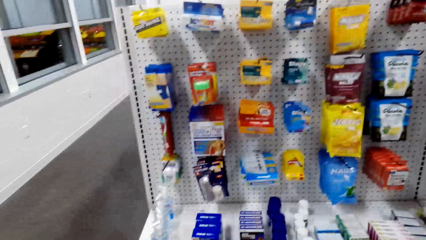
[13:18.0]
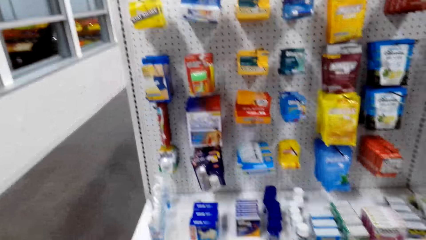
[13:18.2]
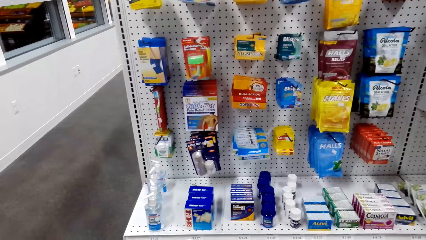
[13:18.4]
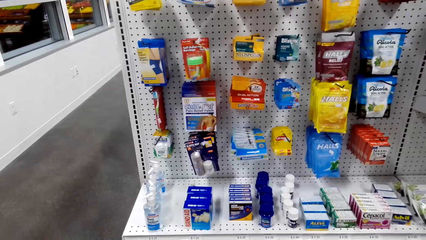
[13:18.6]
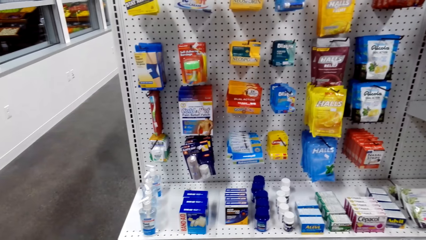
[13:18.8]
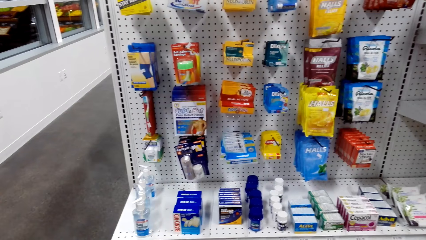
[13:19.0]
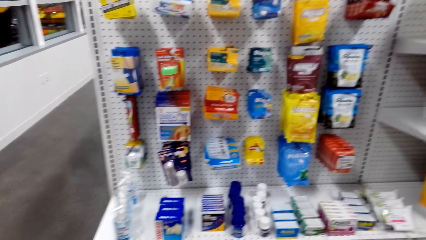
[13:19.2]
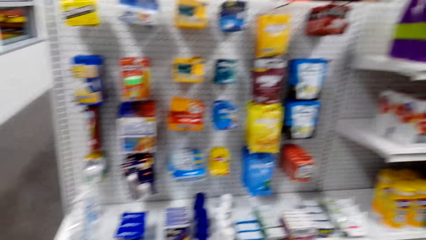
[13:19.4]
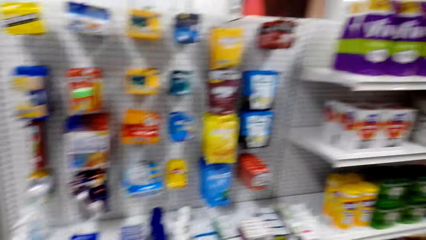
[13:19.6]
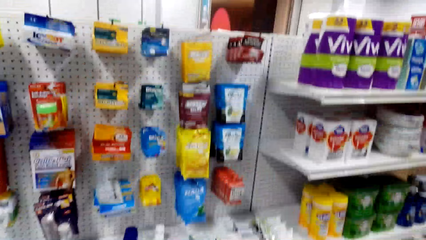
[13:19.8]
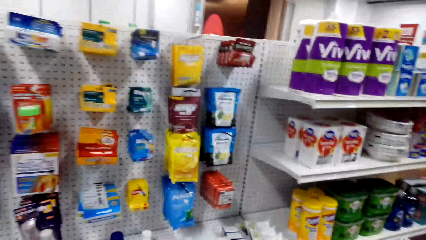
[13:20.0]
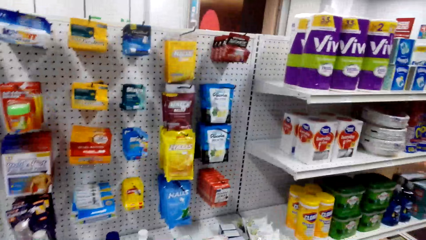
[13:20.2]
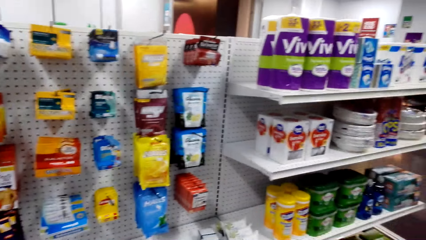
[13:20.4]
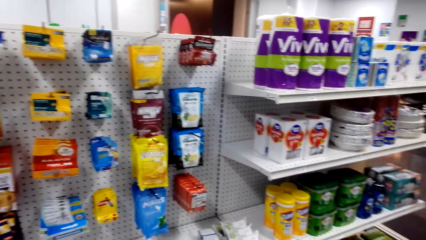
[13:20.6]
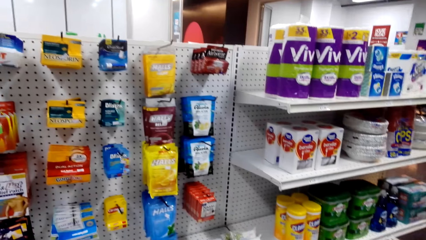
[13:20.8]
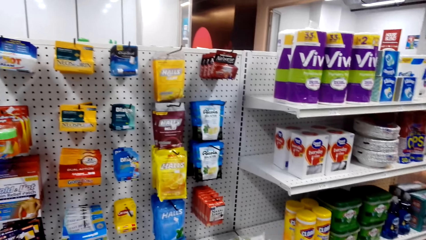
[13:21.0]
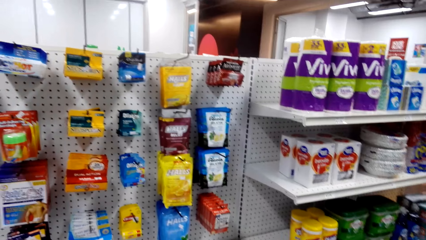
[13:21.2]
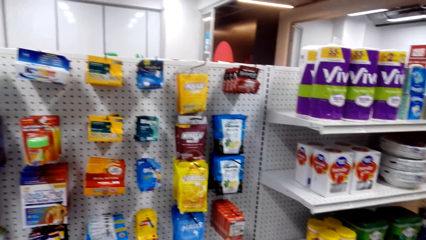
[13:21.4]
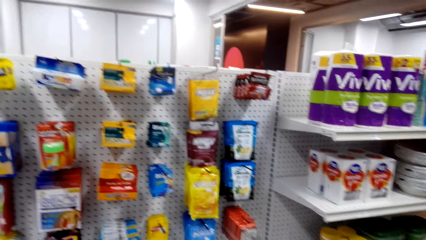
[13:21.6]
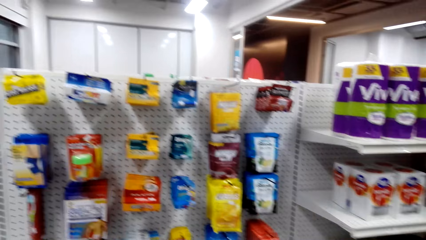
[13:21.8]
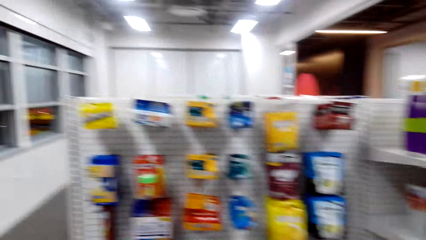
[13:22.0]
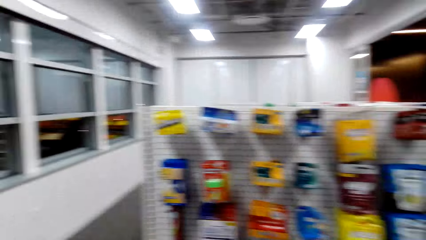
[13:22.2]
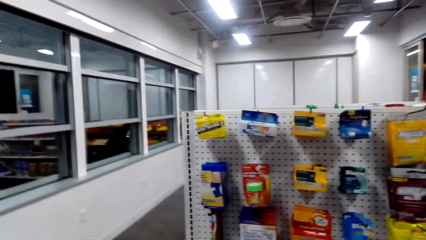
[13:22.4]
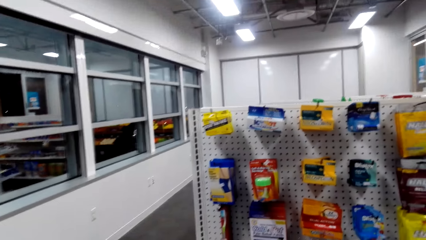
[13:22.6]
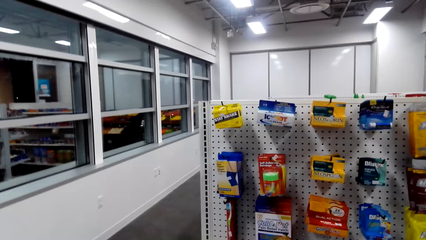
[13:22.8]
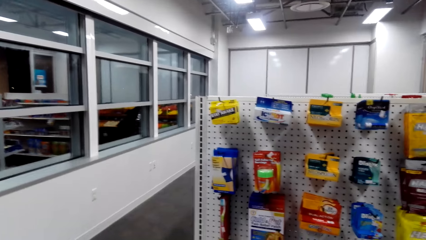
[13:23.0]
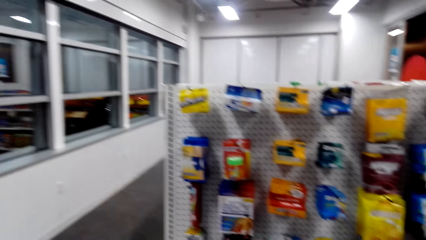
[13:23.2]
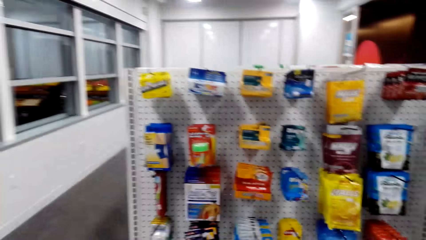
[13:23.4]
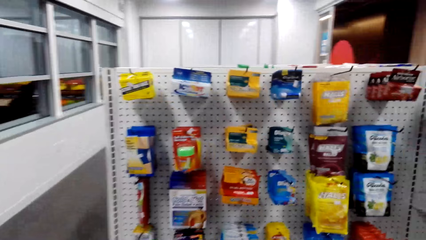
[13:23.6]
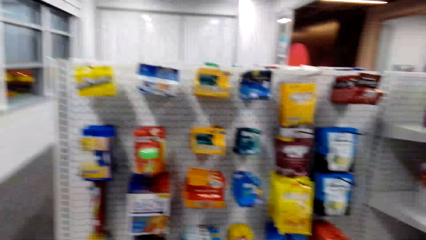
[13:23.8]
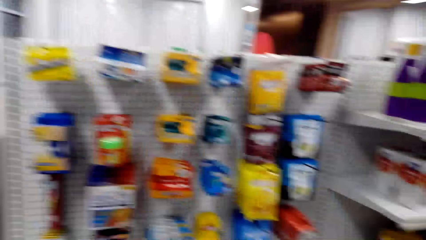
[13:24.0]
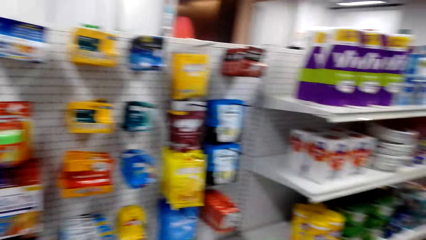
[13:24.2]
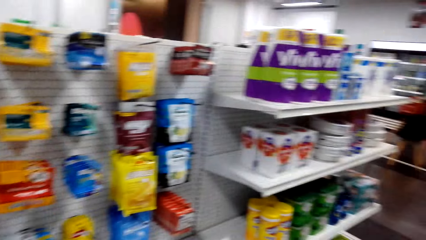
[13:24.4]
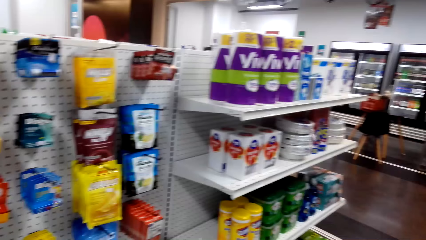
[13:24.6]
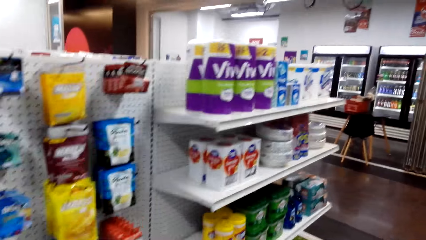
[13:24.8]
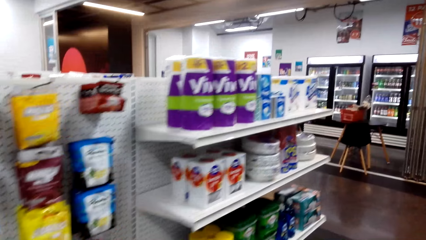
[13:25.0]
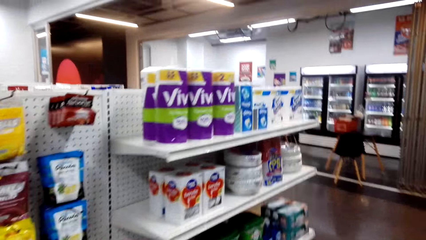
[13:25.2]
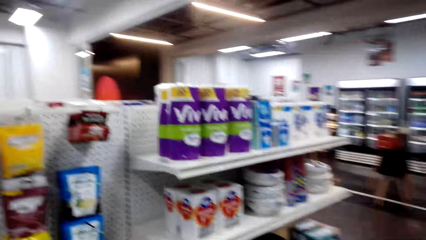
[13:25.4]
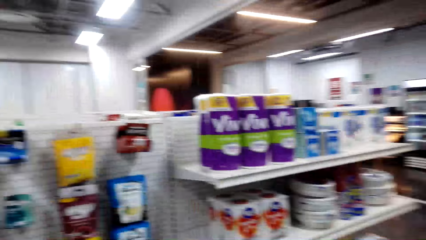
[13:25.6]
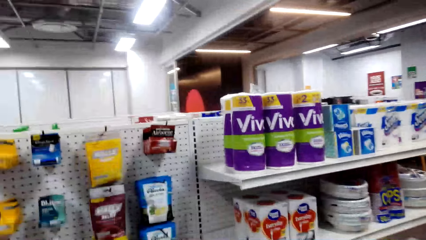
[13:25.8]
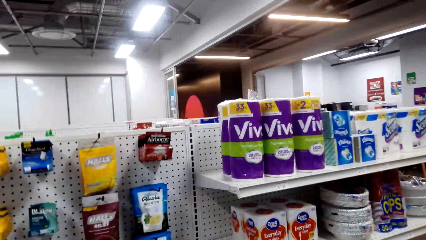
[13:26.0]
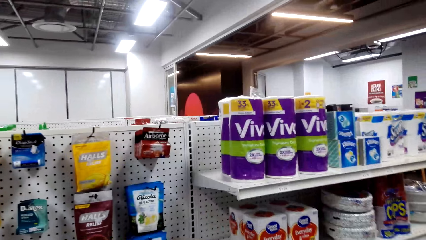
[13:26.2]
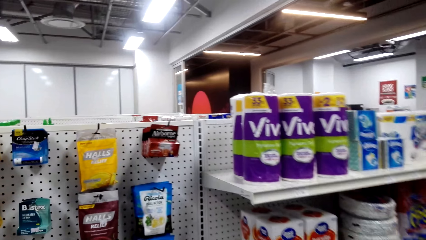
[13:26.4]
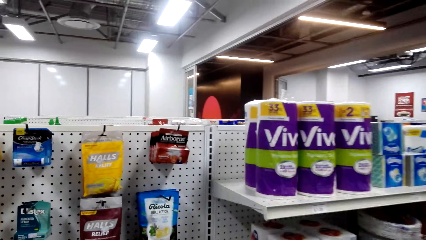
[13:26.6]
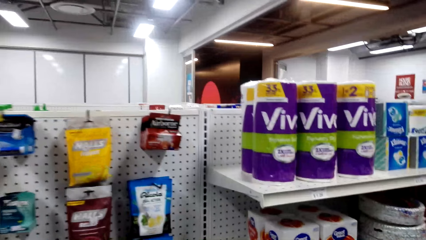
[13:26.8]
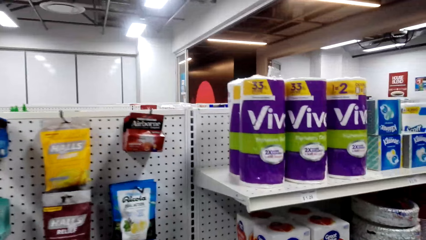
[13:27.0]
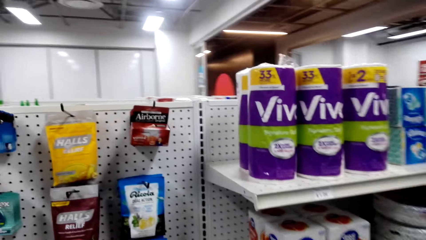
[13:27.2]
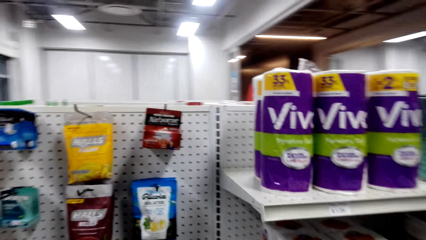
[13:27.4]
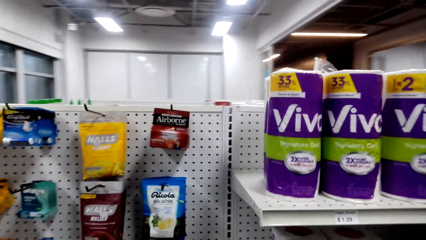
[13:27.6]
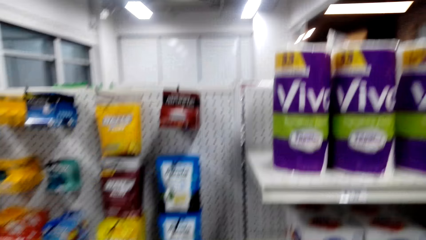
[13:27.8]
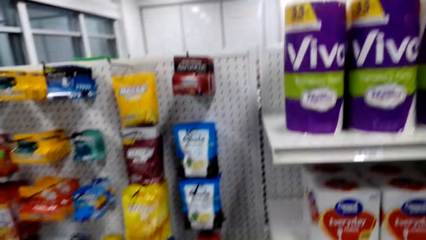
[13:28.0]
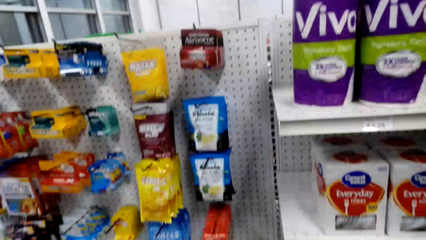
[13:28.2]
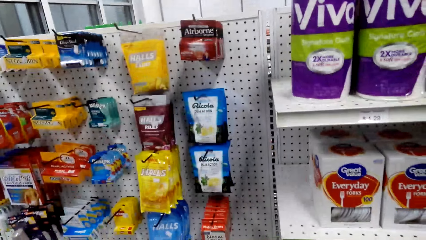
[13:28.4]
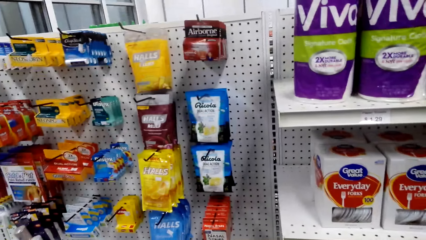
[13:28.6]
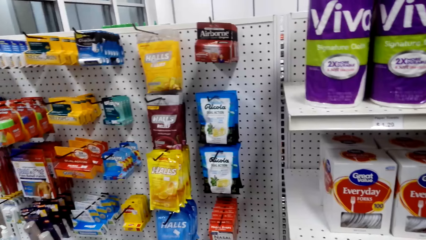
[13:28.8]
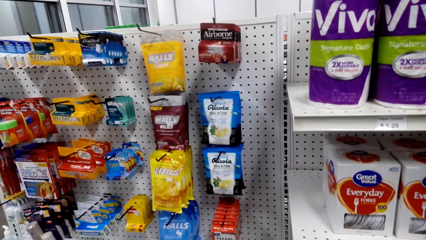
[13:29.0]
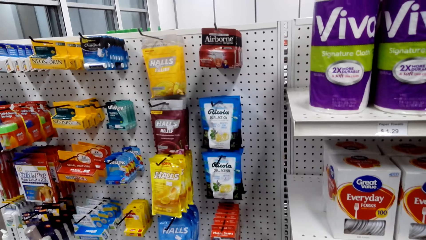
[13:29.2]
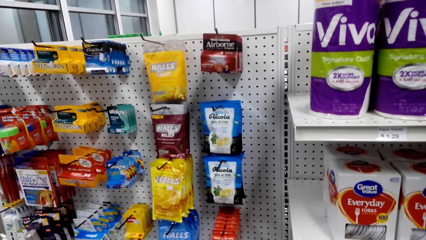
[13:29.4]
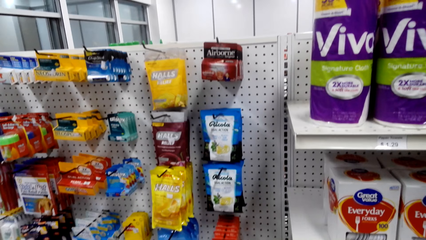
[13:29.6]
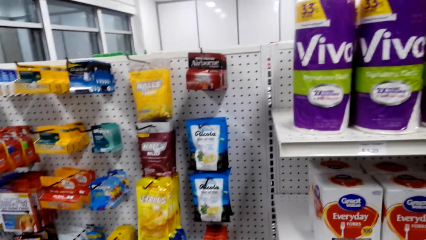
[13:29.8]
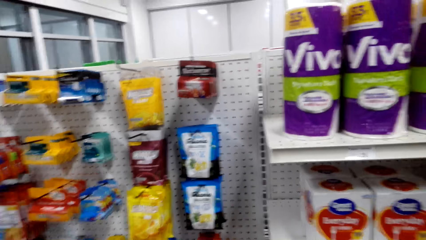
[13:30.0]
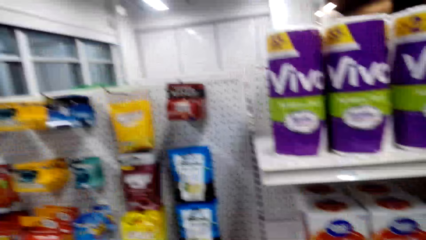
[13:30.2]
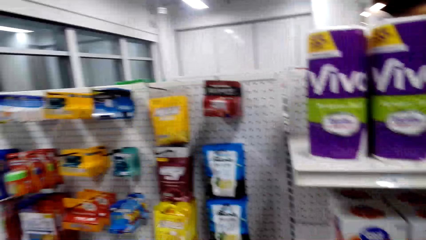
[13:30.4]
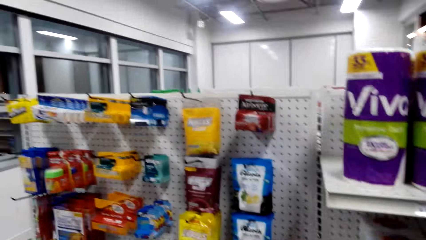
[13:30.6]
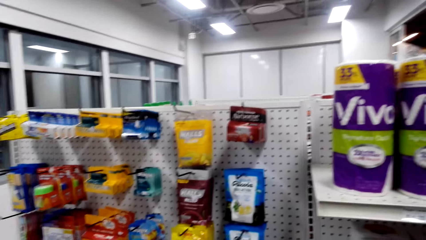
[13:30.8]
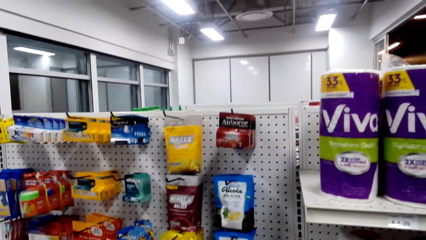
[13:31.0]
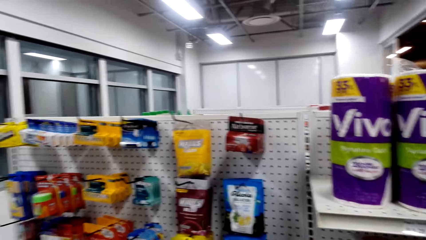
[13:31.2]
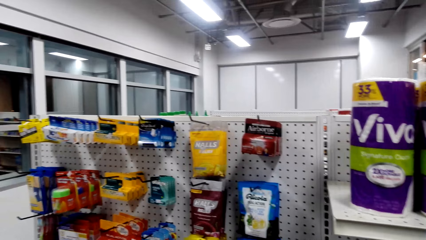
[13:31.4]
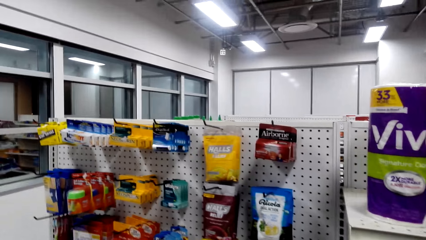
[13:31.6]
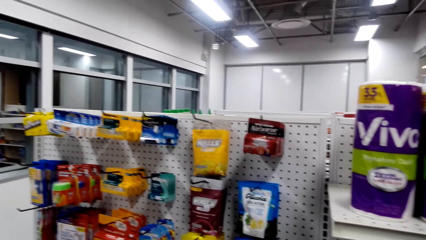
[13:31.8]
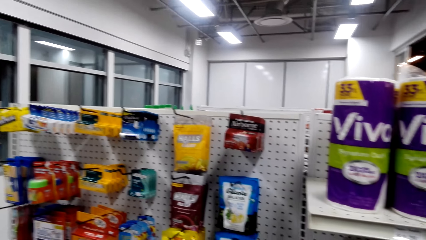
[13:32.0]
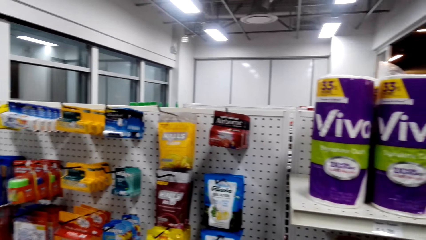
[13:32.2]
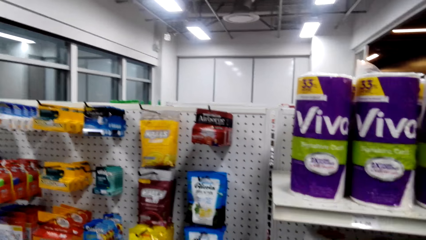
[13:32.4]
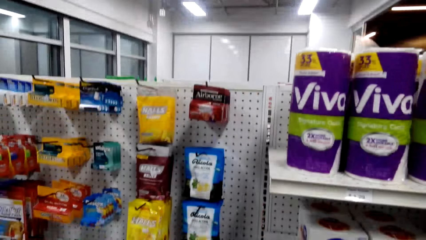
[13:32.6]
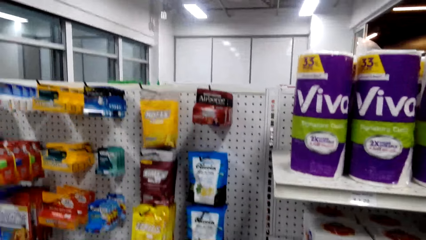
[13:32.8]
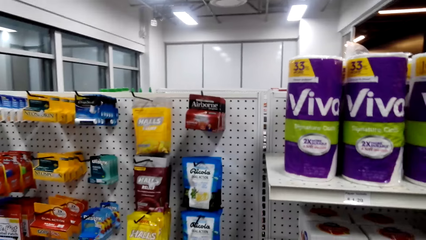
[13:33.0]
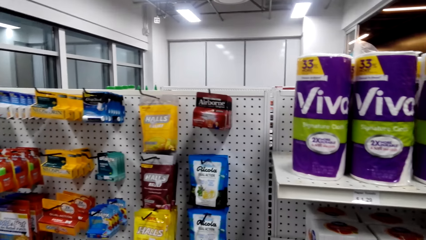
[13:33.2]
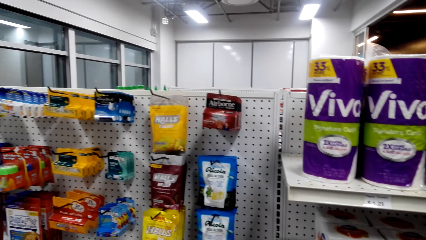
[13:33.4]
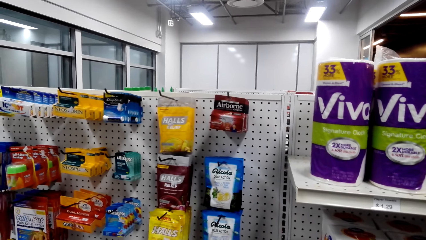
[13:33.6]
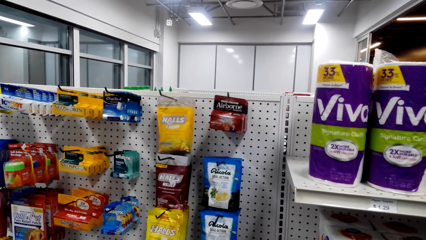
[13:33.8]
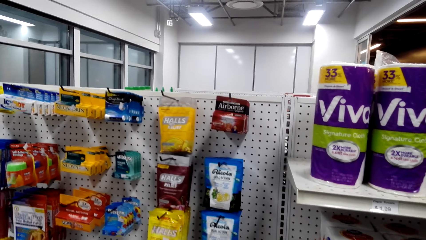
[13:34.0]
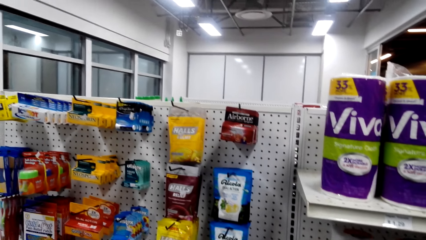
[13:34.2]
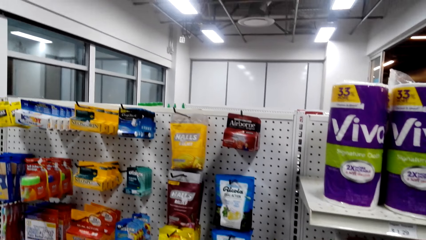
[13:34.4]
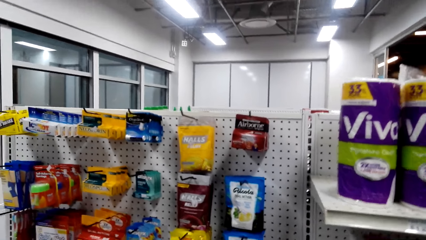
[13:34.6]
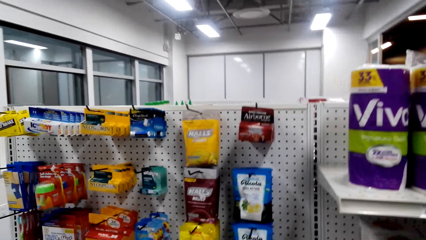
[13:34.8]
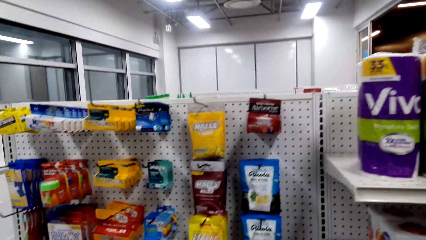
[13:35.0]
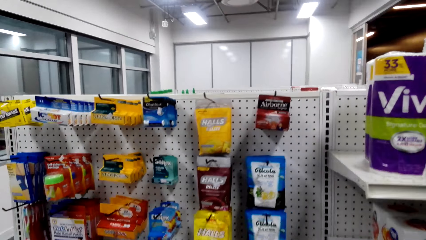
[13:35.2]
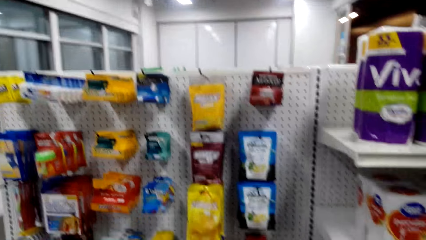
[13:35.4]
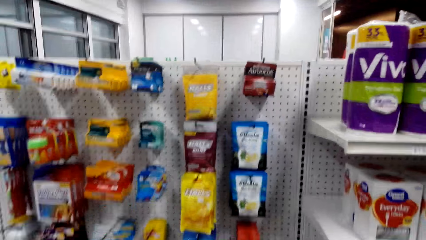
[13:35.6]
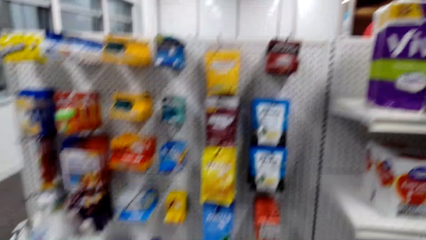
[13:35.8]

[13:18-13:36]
A person talks to the camera wearer. The camera wearer talks to the person. They laugh. They talk to the person. The person talks to the camera wearer.
